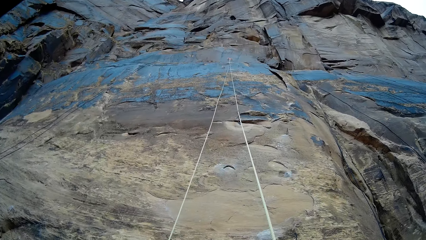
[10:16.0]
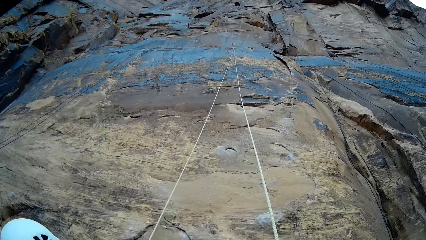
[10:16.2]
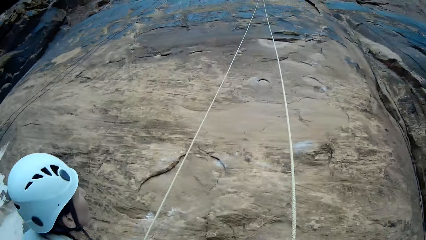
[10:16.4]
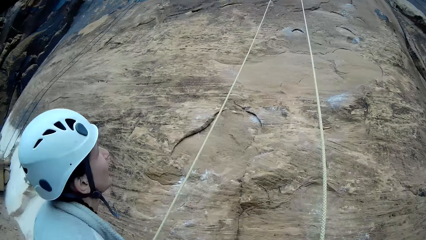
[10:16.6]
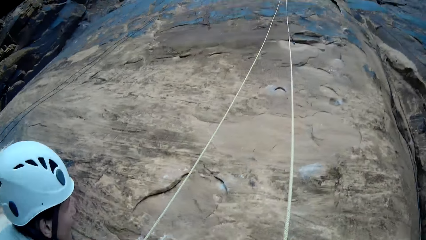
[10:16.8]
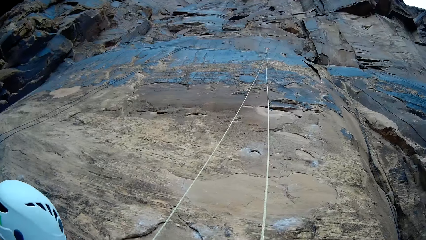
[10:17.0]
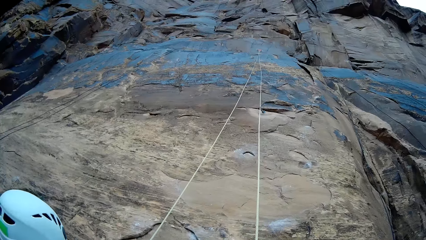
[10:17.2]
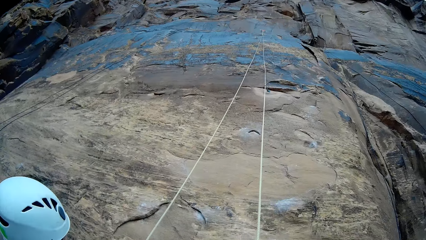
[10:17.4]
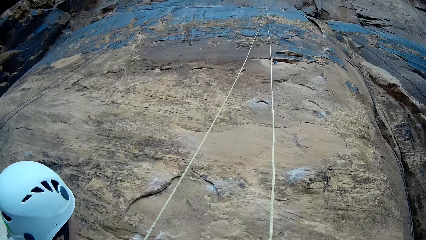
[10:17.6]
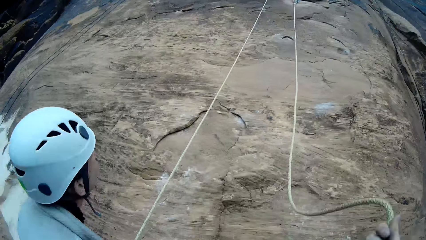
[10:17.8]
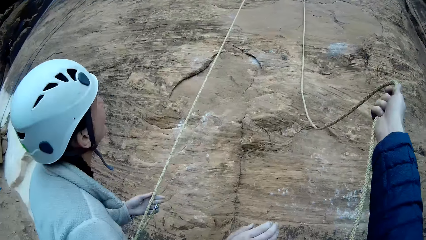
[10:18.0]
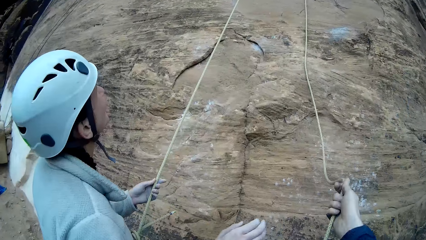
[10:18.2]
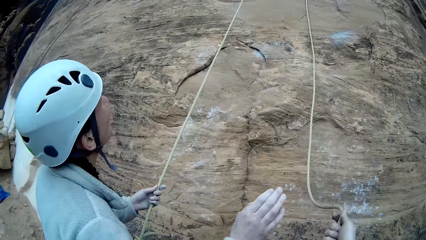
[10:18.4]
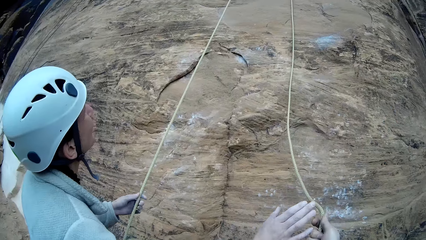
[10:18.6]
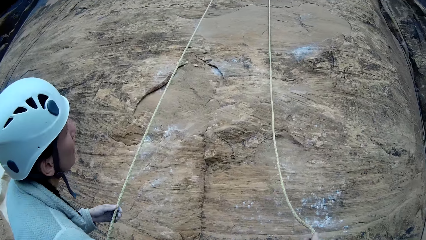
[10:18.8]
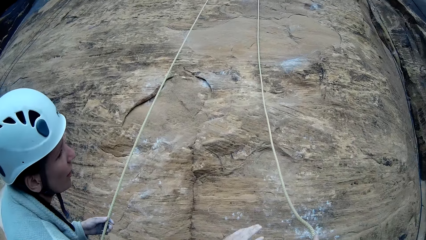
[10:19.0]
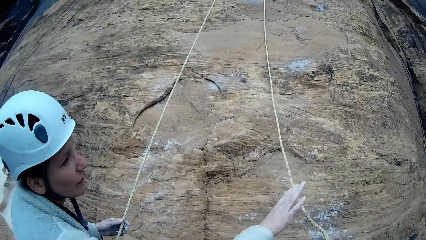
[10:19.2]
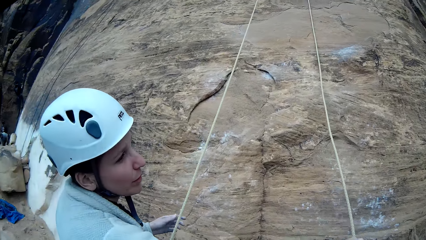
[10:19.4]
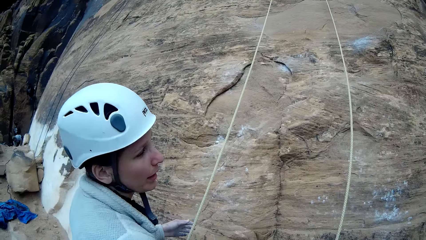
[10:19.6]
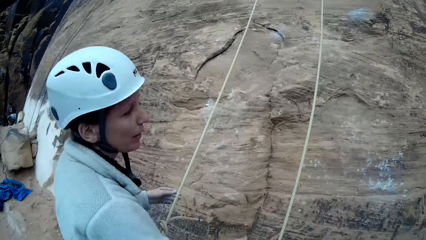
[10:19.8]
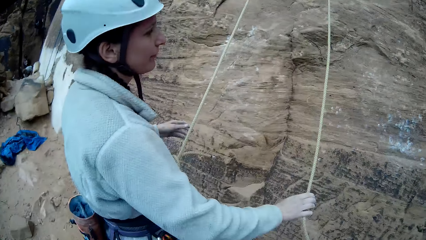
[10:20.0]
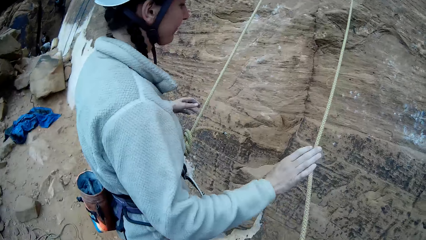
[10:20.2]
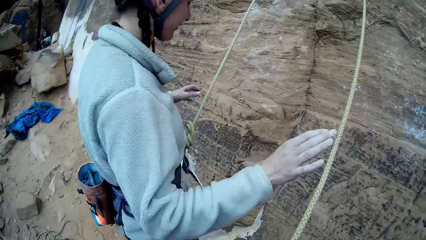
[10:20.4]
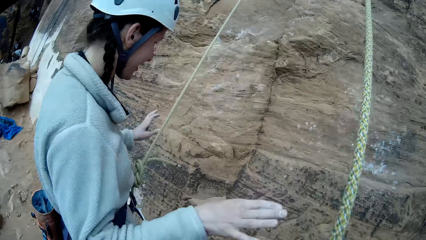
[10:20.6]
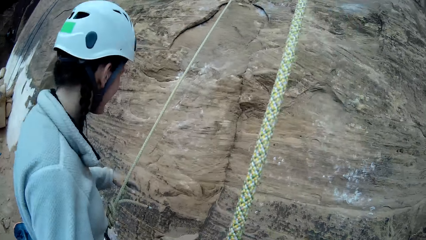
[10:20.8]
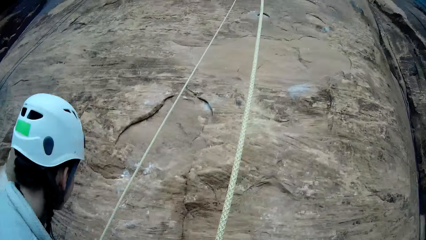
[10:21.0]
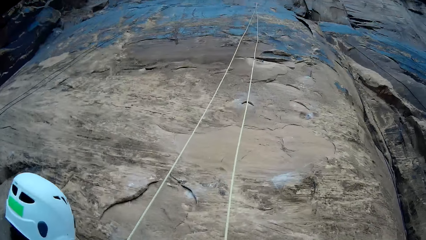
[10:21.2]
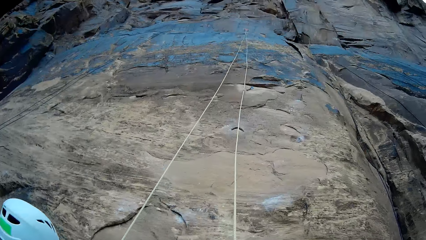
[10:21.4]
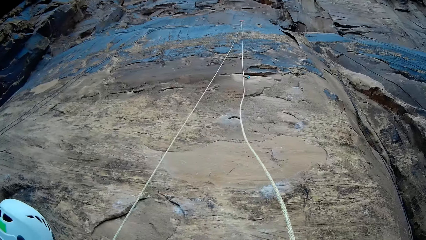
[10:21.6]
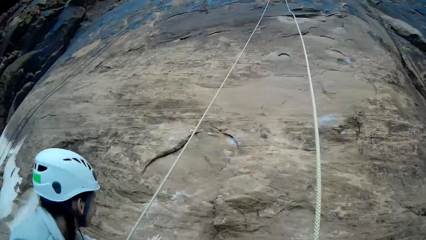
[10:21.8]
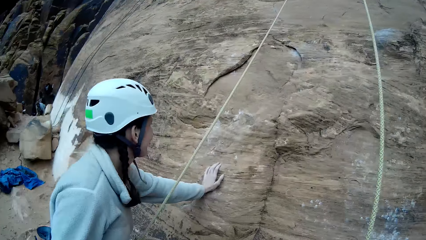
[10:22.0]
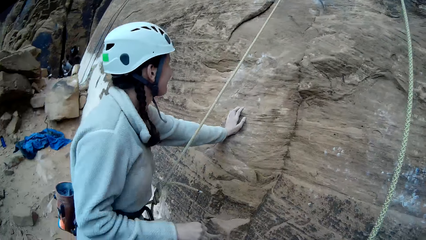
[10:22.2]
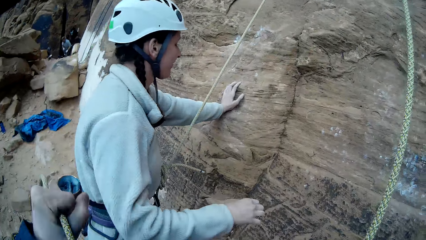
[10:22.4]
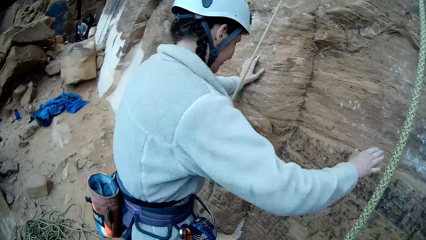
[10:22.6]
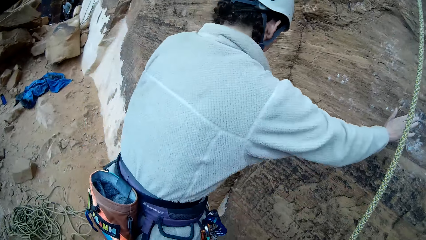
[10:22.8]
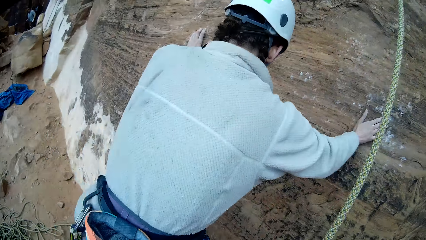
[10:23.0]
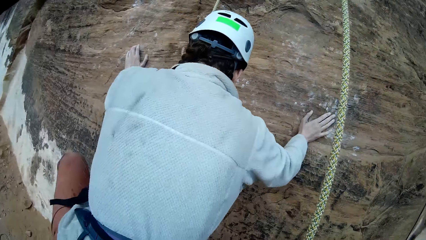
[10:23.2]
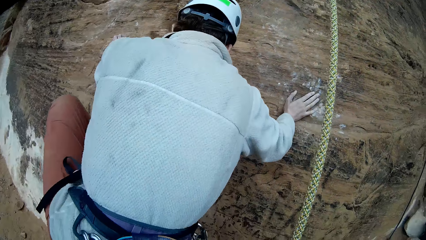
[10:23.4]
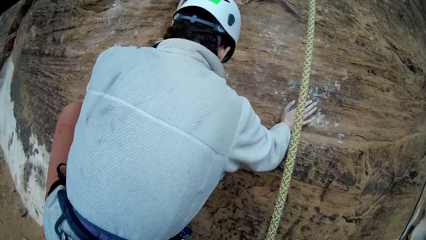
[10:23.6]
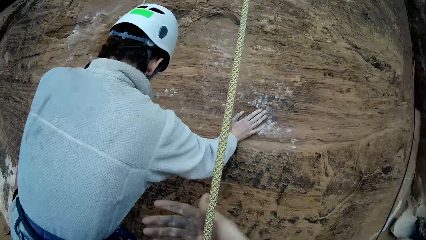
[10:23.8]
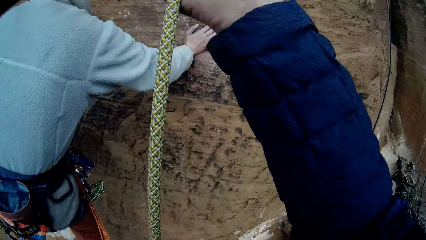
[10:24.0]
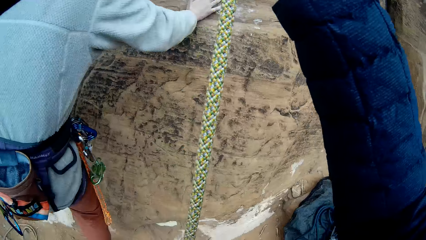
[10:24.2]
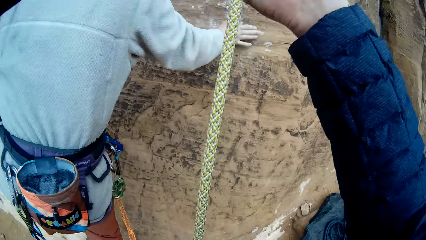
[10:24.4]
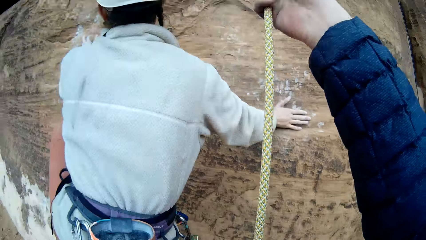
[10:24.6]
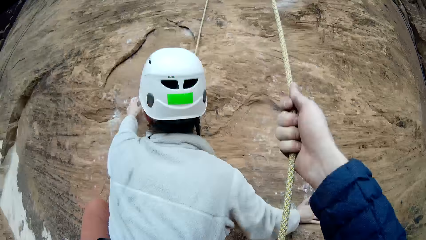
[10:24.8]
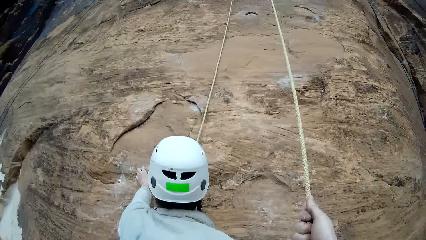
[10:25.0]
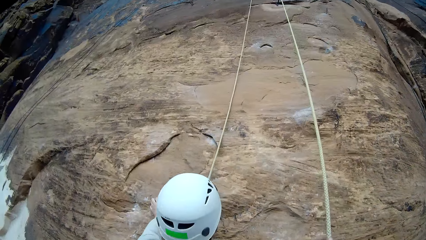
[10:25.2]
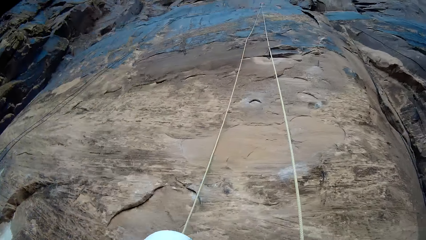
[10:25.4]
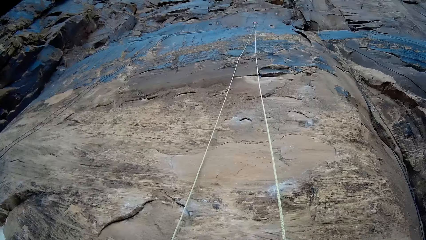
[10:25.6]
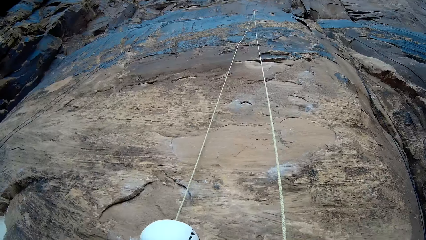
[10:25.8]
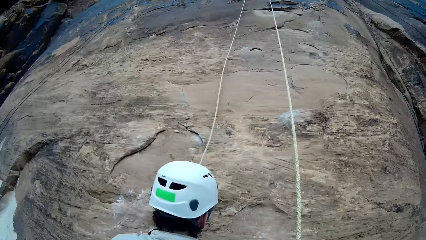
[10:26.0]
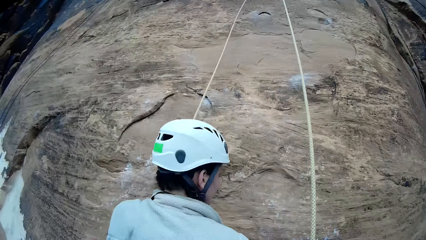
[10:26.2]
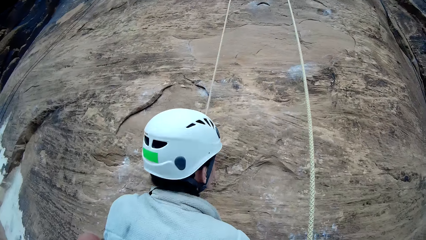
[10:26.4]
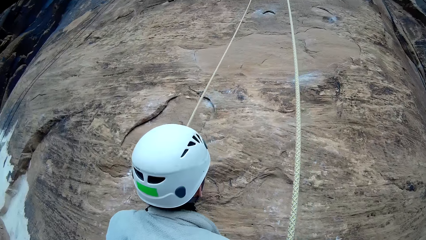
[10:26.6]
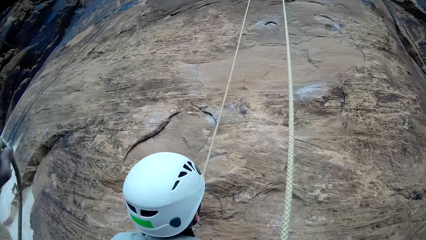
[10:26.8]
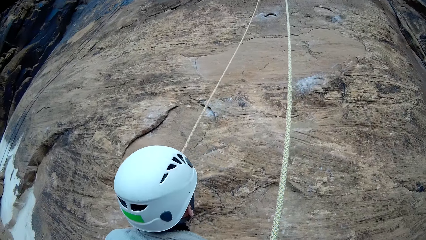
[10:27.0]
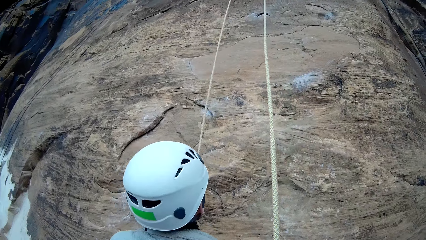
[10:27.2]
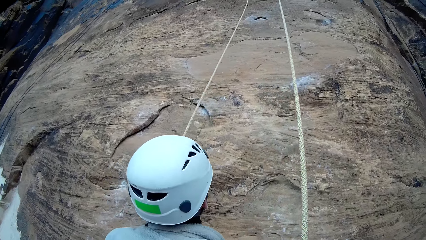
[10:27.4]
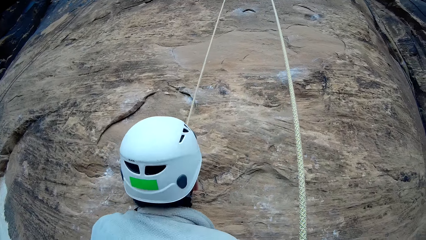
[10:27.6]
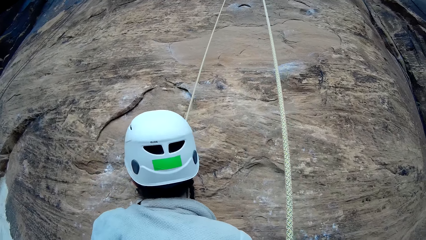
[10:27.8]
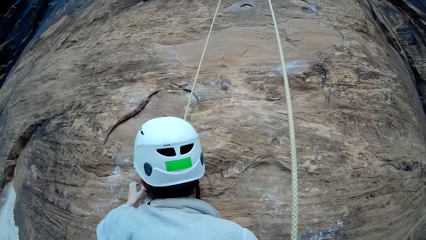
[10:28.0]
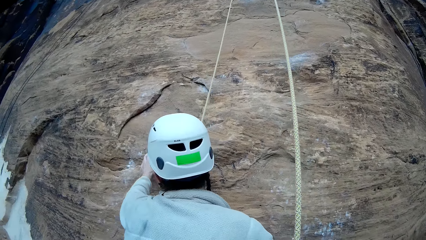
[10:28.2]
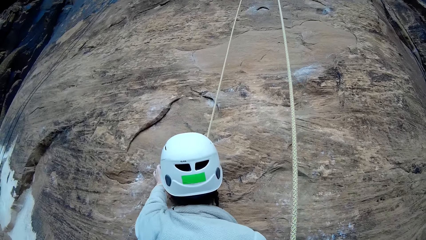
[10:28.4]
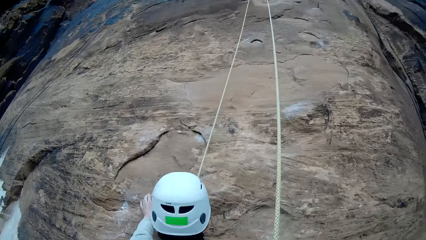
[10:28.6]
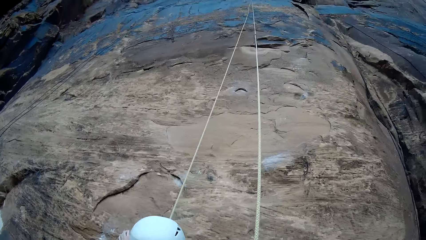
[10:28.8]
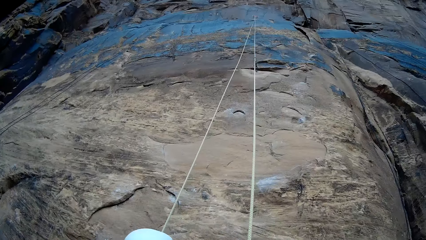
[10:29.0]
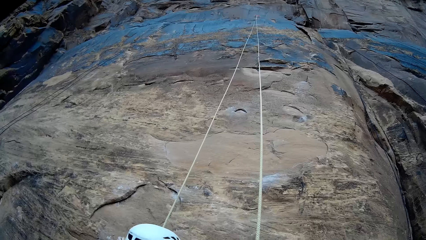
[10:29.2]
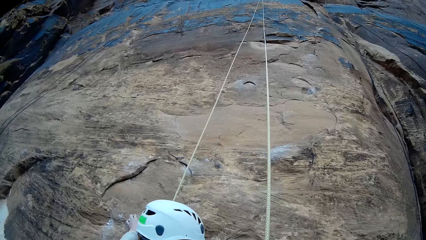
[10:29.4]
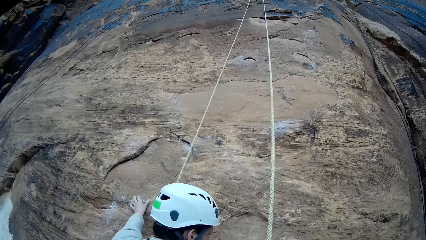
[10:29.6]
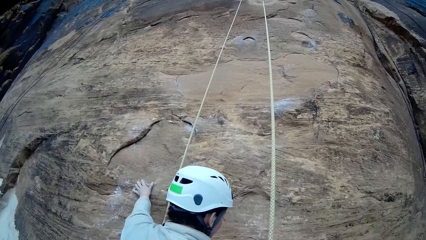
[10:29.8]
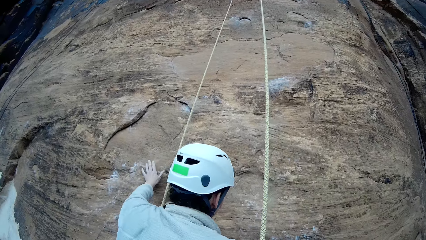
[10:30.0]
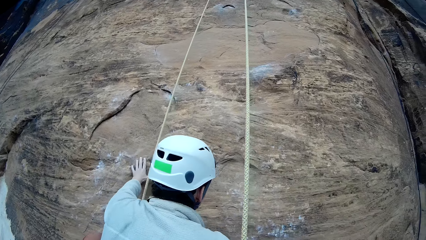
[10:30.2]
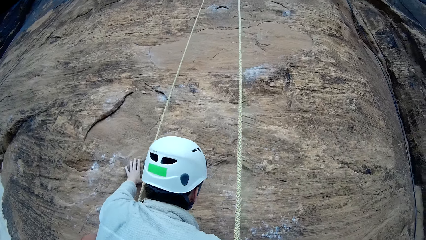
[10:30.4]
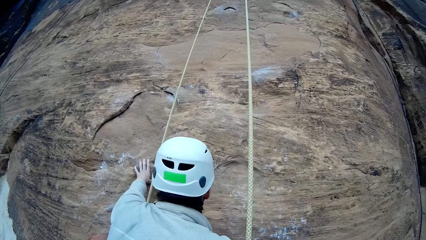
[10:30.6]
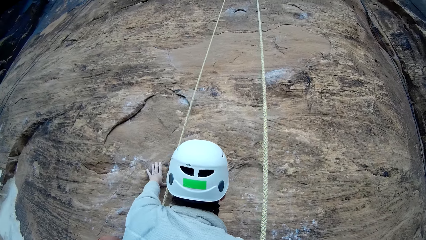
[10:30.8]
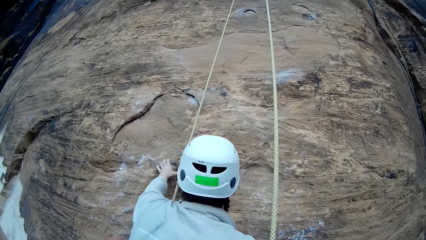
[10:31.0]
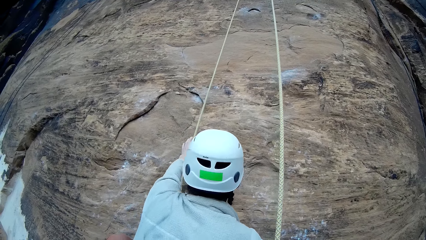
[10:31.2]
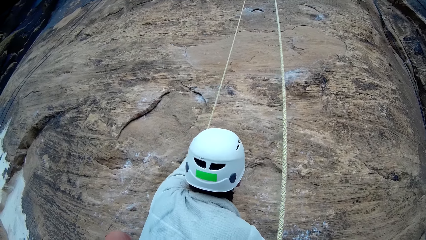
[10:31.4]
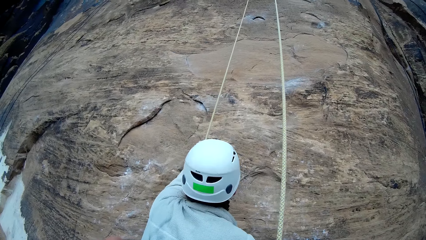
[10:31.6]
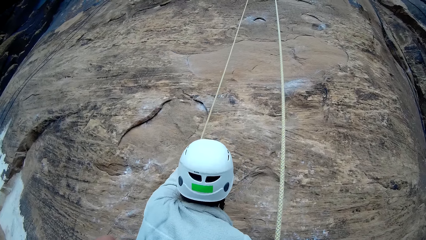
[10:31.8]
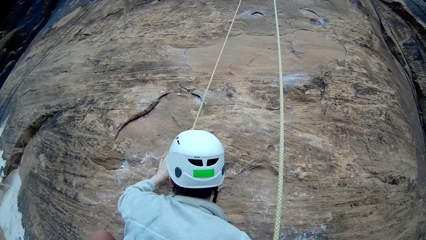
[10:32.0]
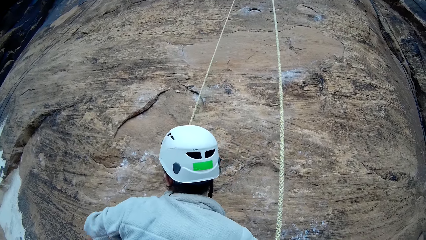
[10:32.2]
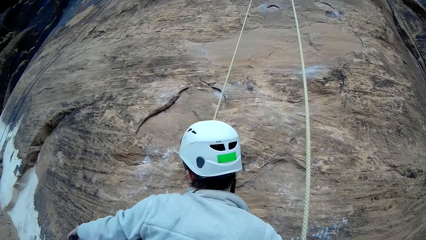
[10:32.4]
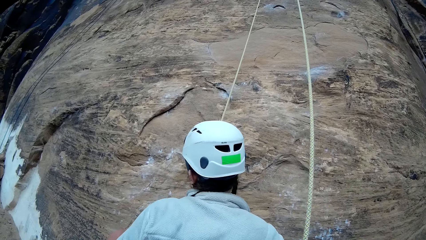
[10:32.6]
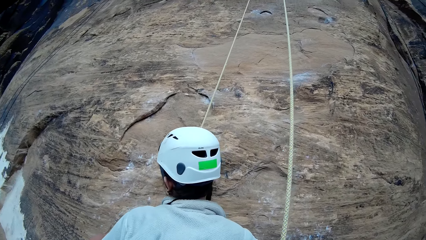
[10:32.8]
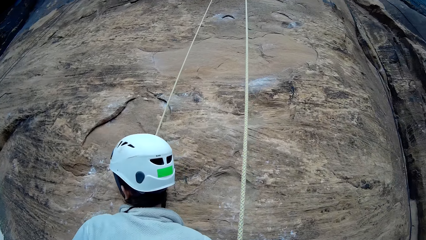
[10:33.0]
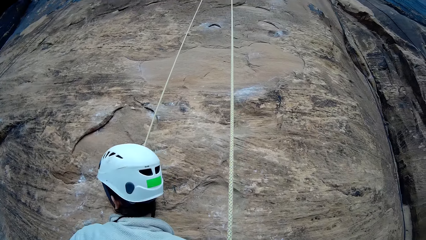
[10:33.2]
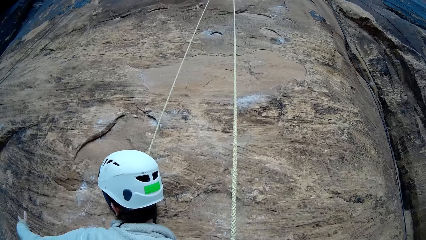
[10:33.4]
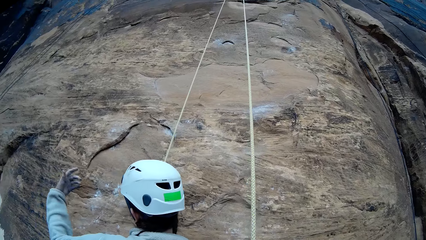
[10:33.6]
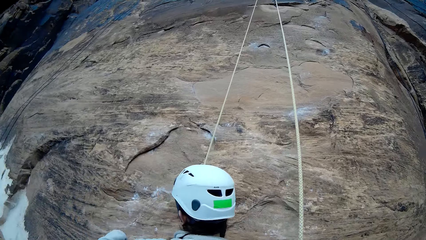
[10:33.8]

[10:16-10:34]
The camera wearer looks up. They pull the rope and hold the rope. The woman holds the camera wearer's rope. The camera wearer looks up. The woman climbs the mountain. The camera wearer continues to pull the rope. They look up. The woman climbs.
